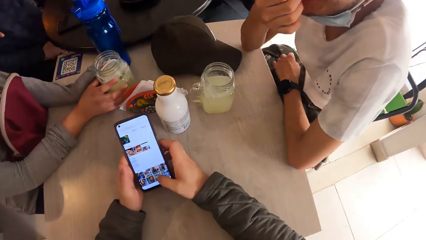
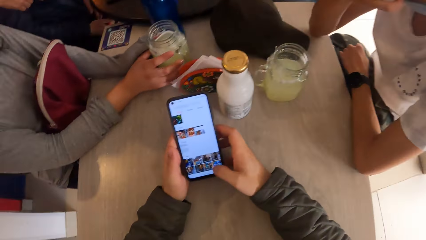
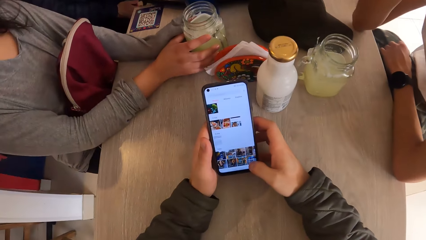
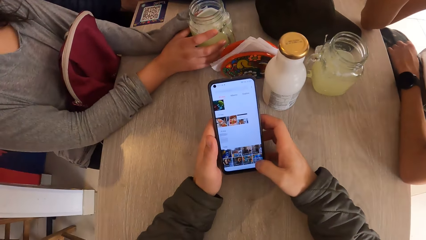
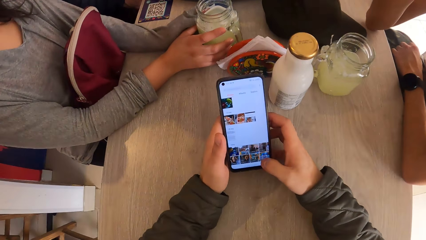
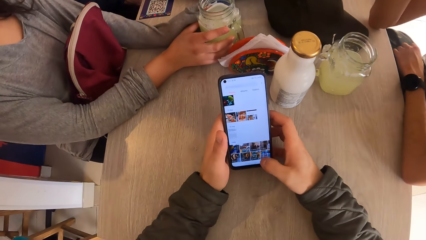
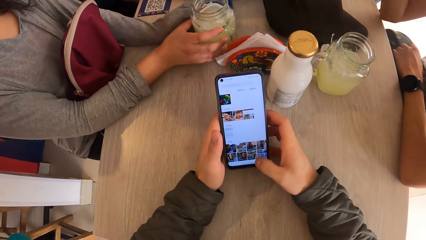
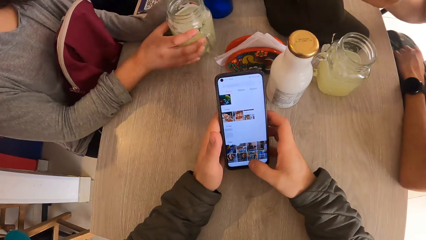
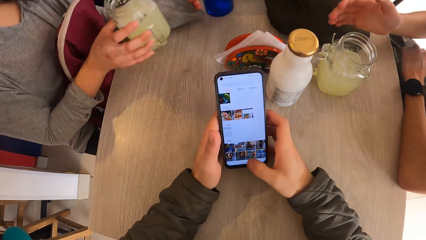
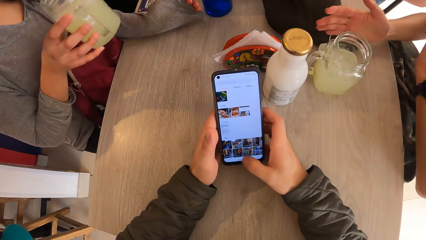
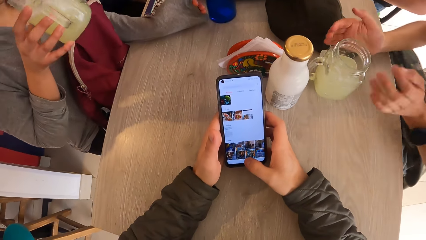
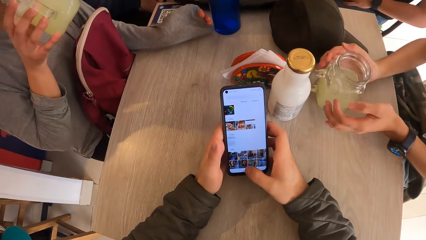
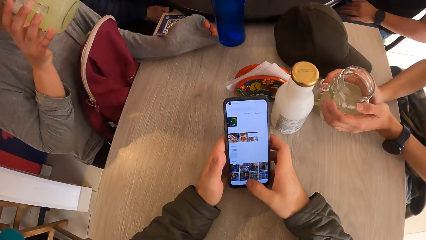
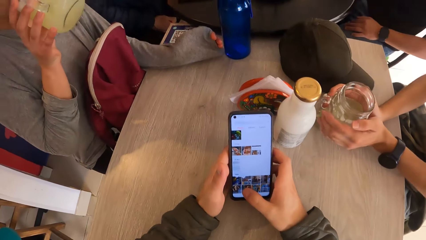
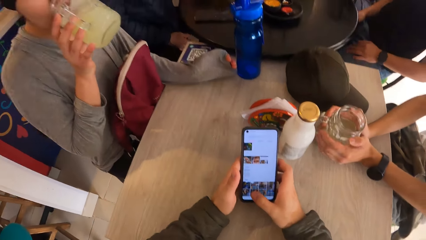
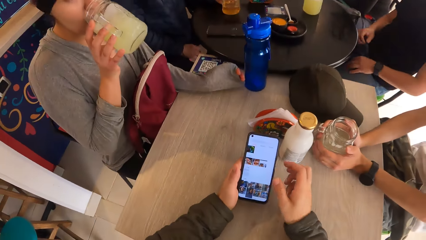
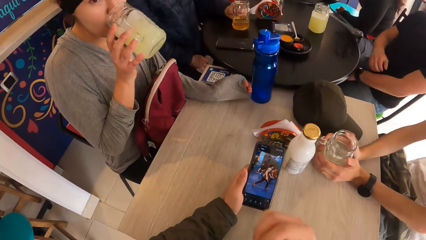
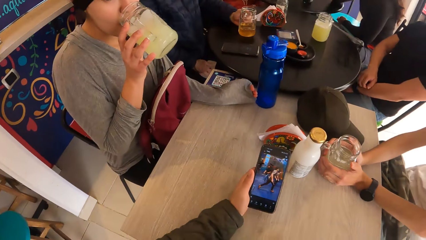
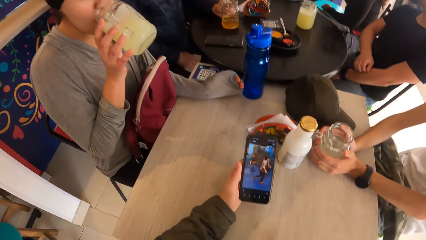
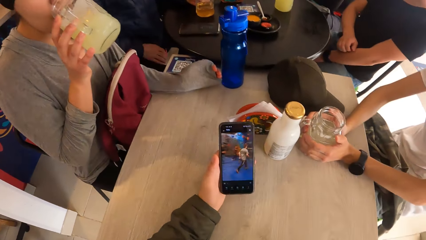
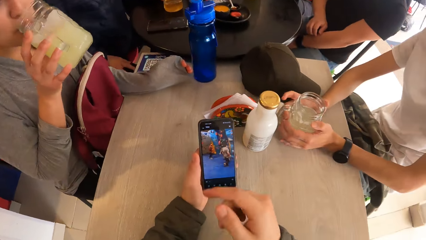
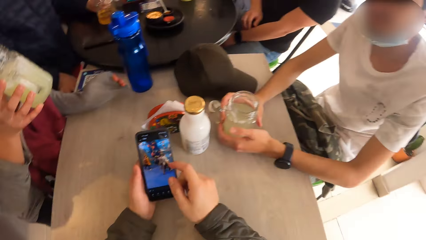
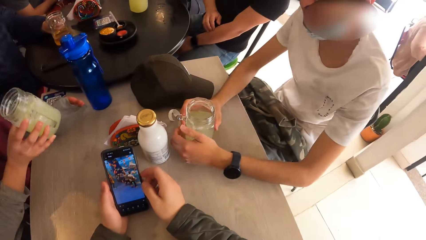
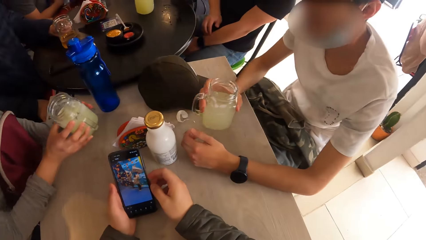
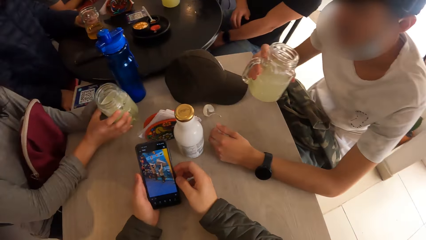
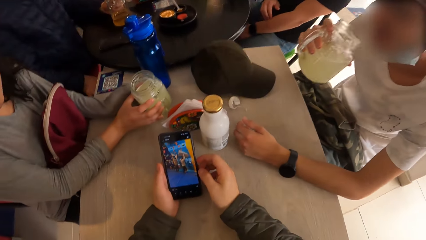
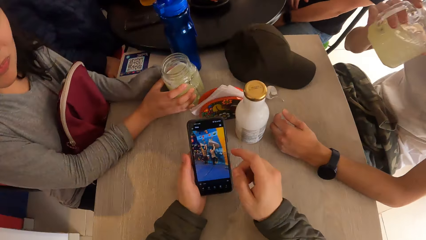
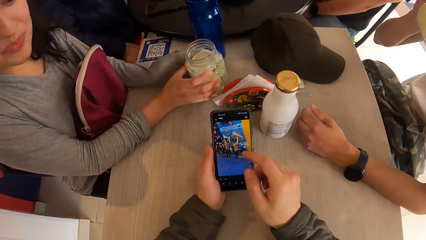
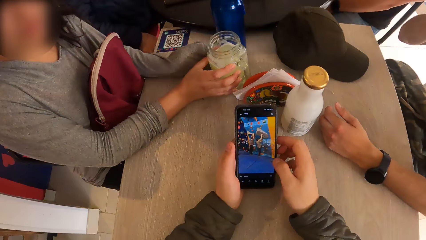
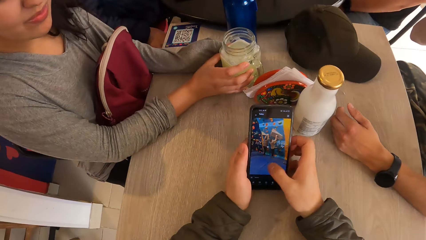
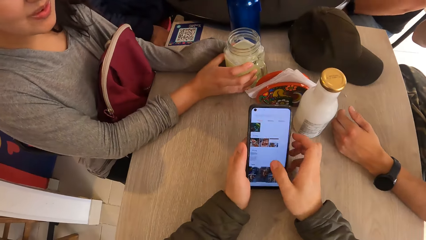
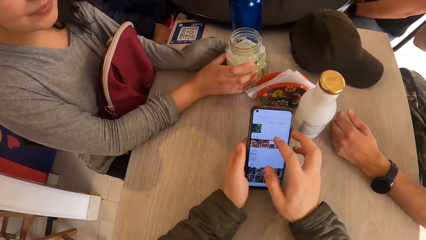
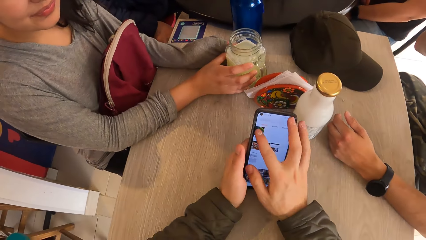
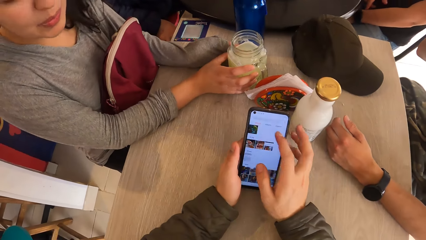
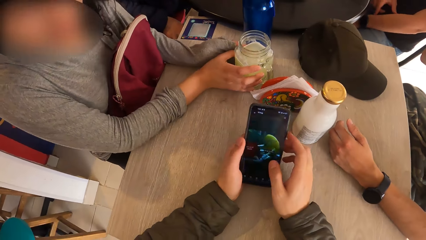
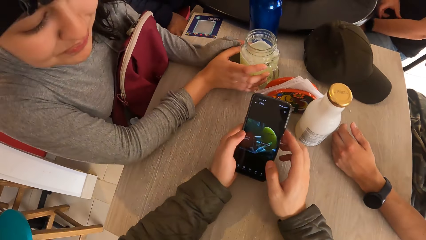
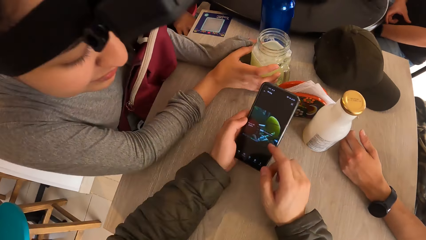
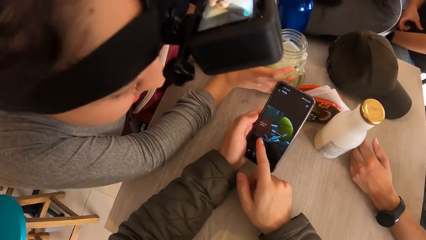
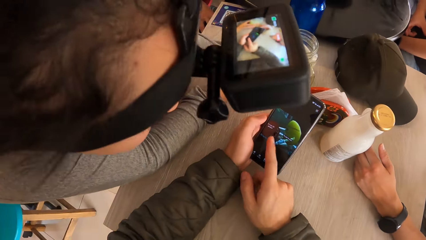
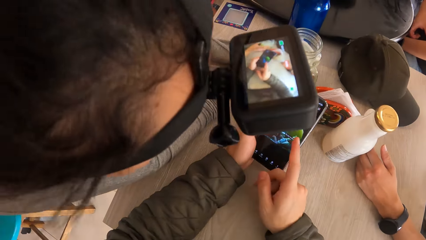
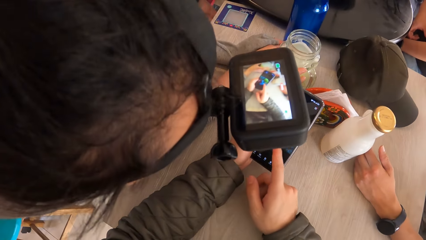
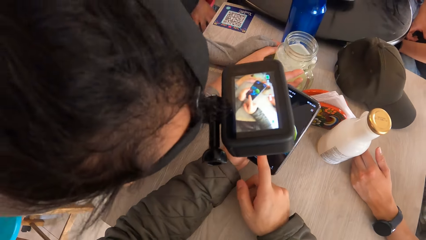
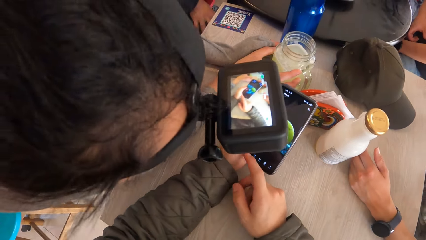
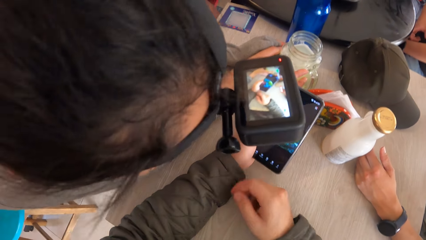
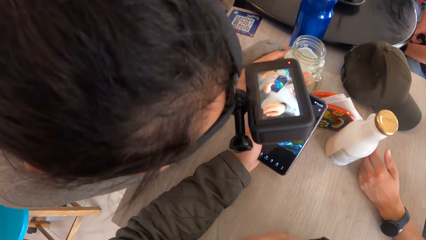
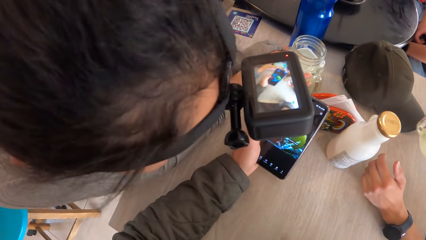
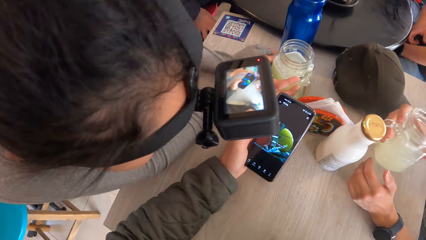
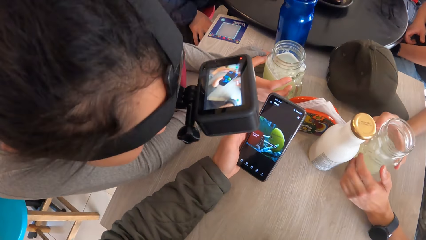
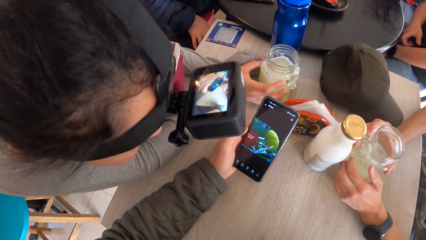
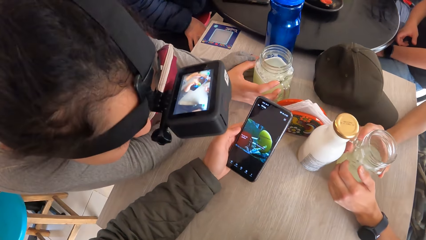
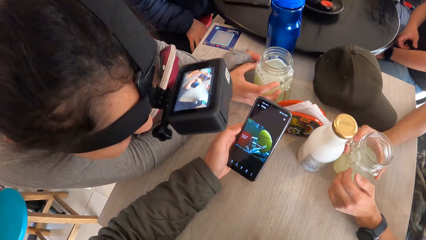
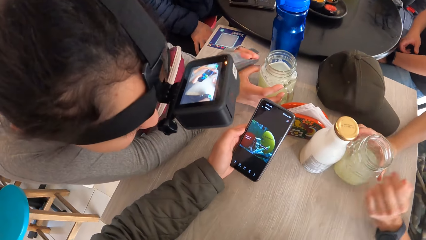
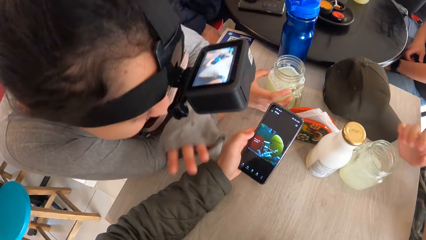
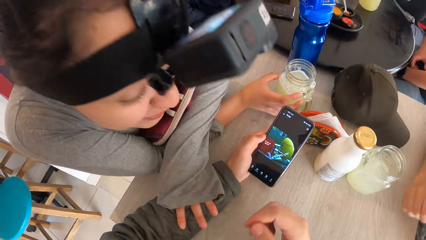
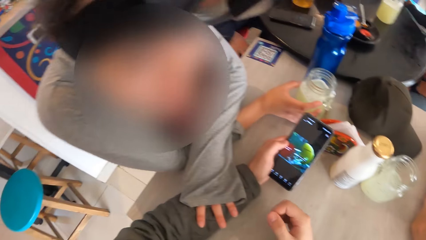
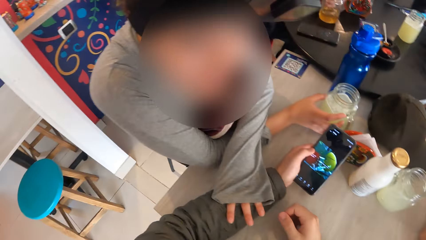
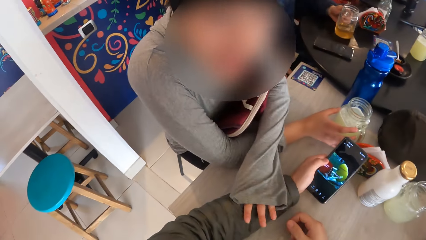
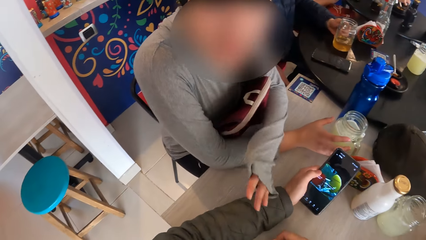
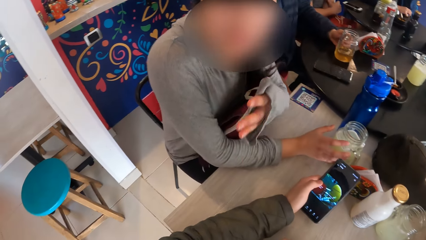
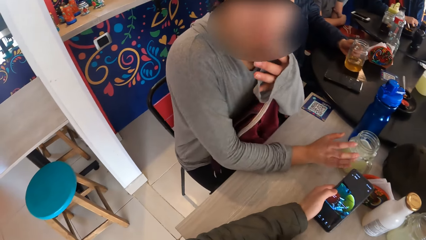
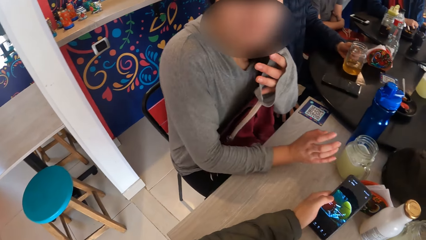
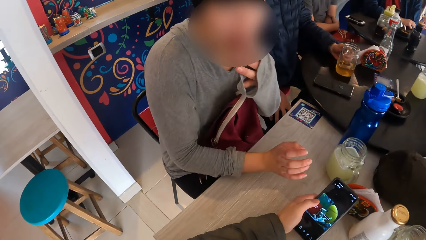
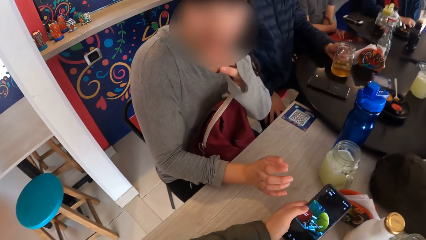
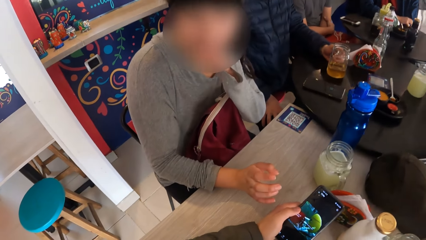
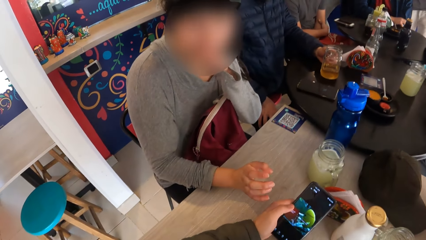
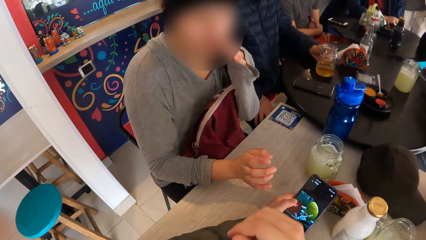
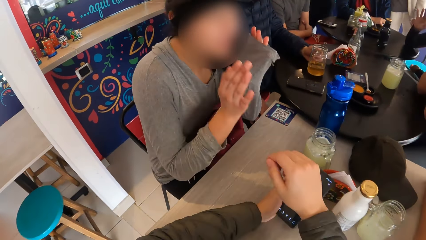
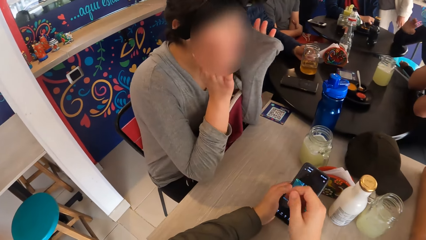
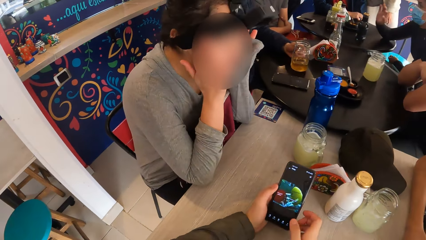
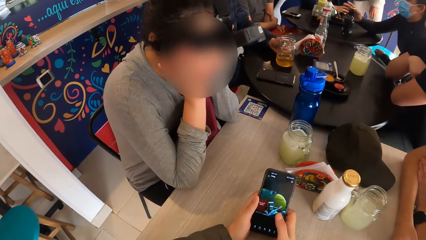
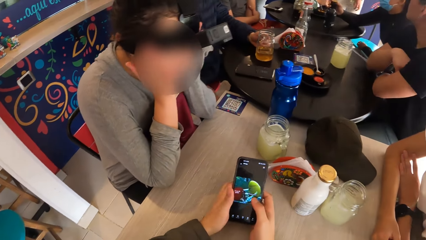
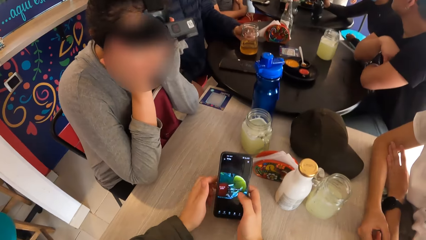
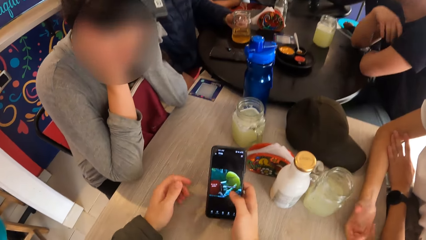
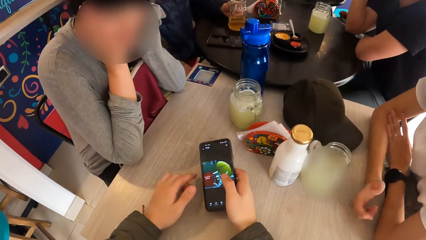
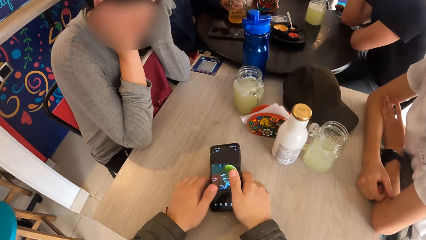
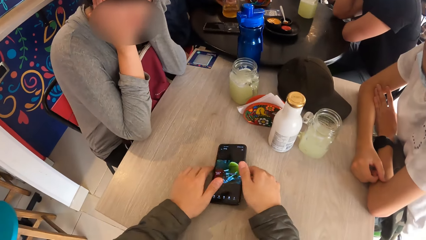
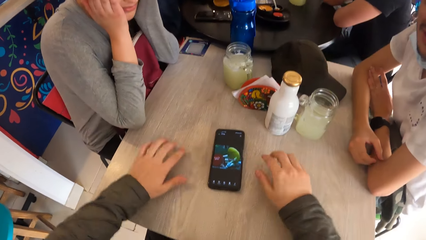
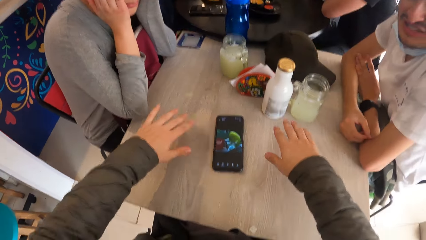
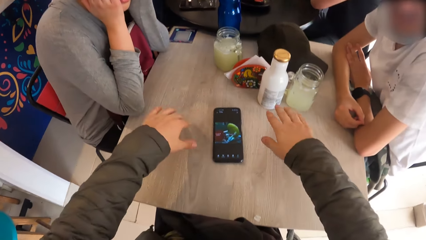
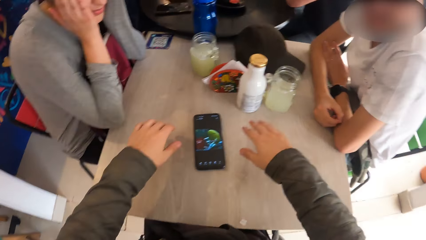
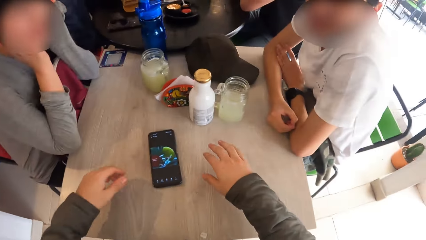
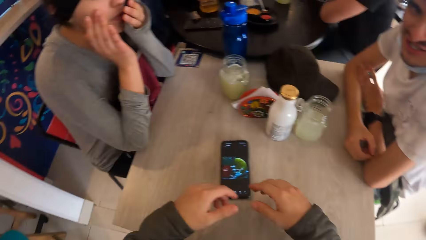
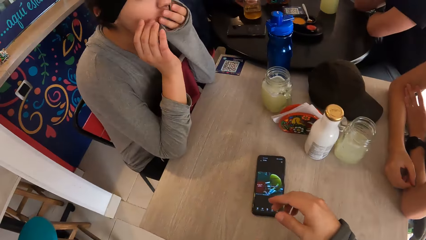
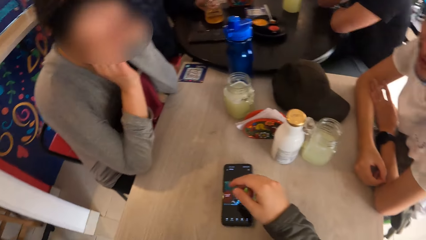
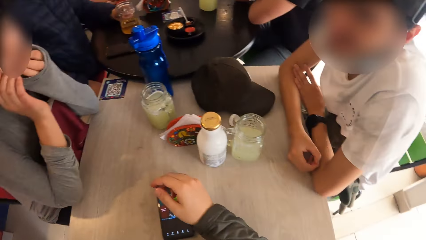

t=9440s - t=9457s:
A woman picks up the jar of beer on the table with her right hand. A man touches the jar of beer on the table with both hands. The woman drops the jar of beer on the table with her right hand. The man picks up the jar of beer on the table with his right hand. The man drinks from the jar of beer with his right hand. The camera wearer interacts with the woman. The woman drops the jar of beer on the table with her right hand. The camera wearer holds the phone with both hands. They drop the phone on the table with both hands. They shake both hands.
